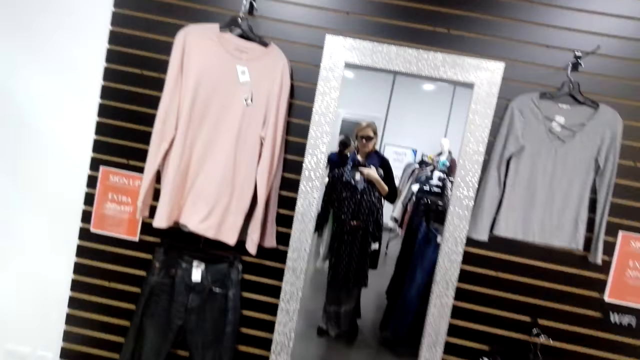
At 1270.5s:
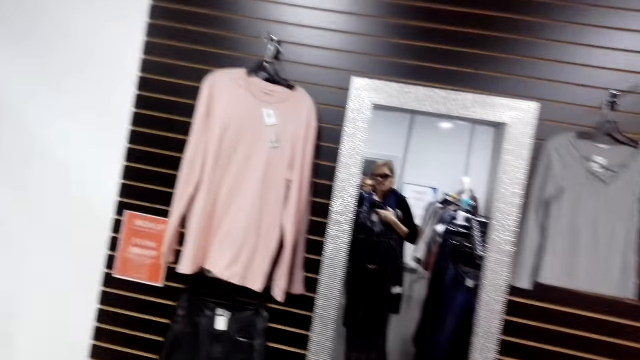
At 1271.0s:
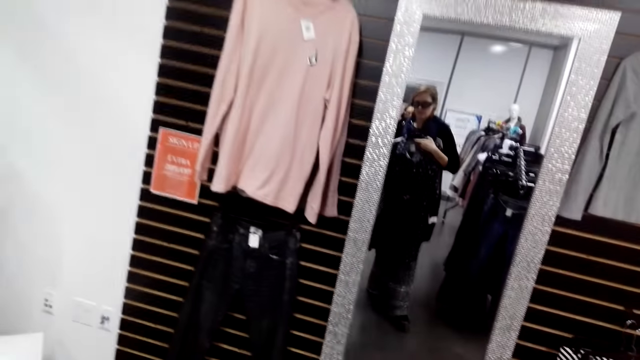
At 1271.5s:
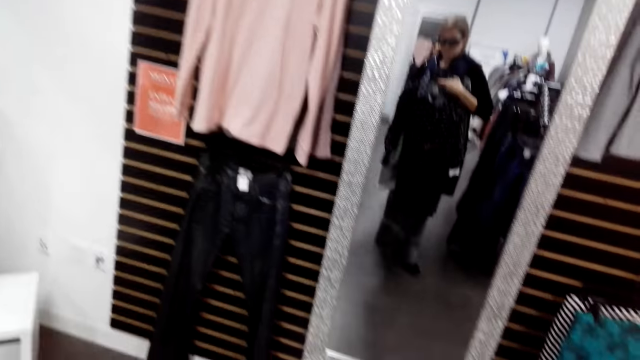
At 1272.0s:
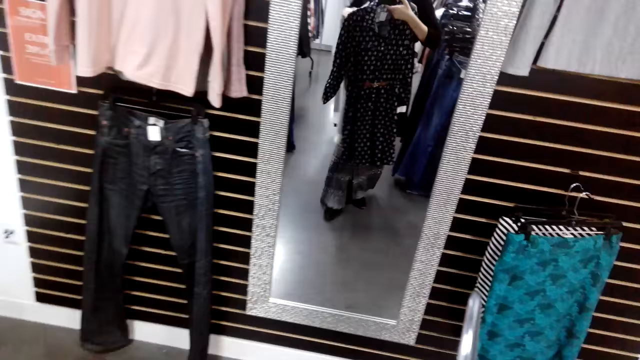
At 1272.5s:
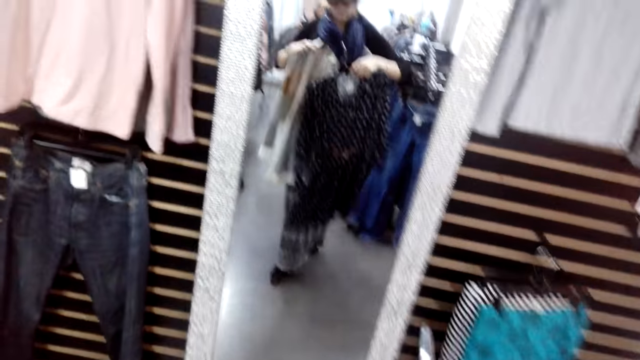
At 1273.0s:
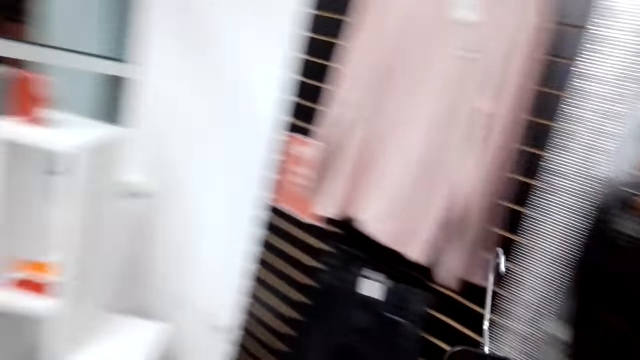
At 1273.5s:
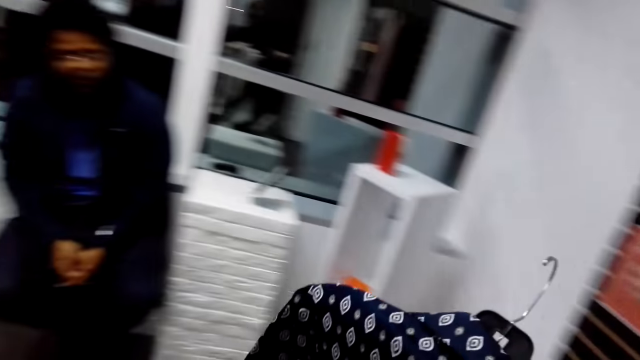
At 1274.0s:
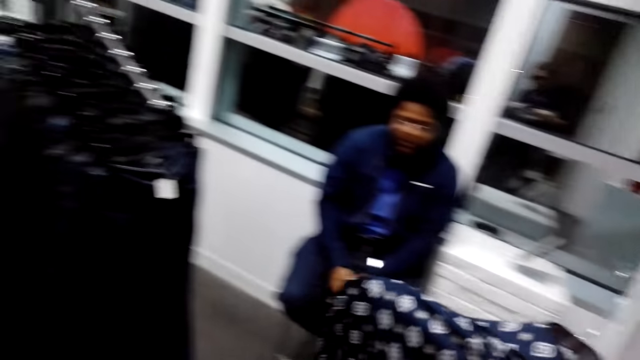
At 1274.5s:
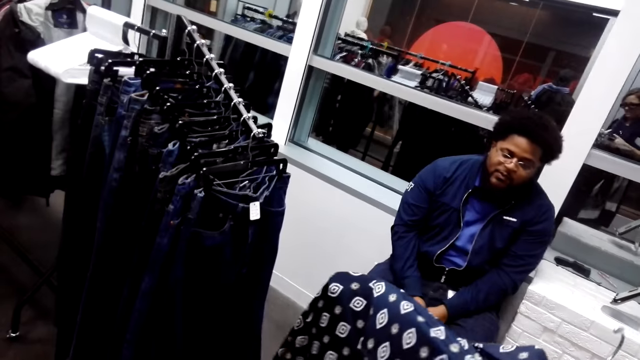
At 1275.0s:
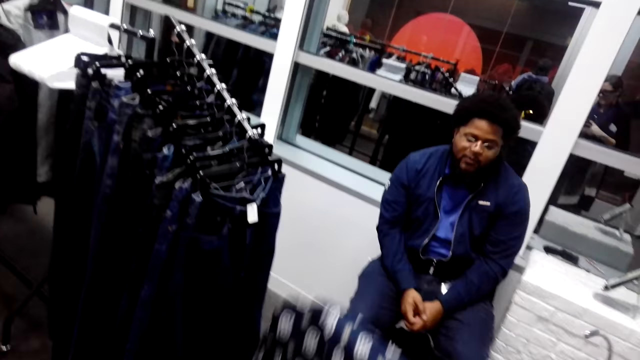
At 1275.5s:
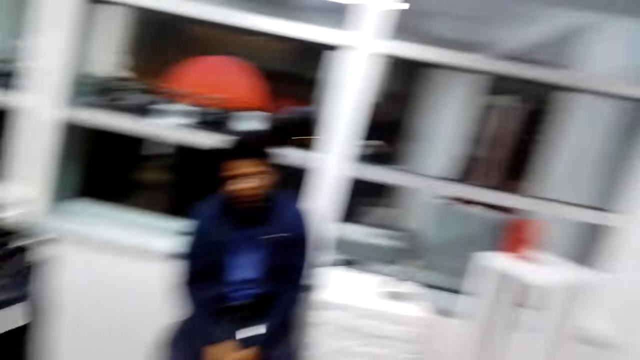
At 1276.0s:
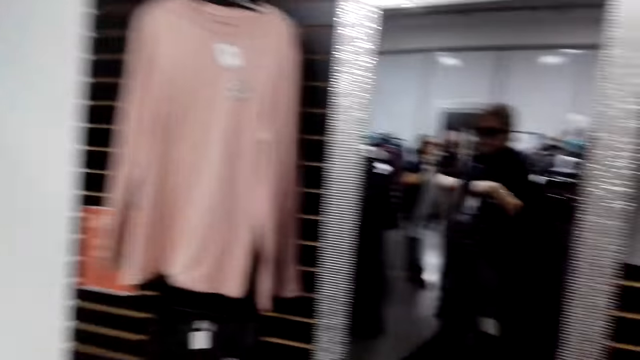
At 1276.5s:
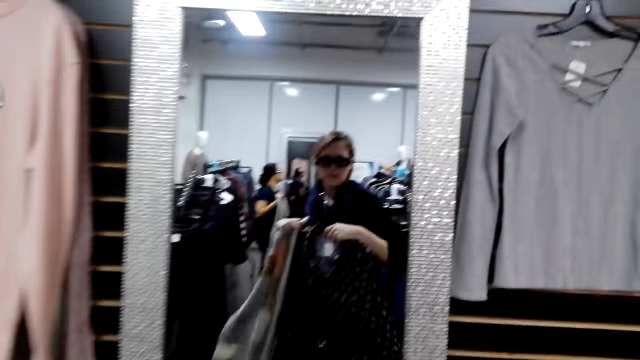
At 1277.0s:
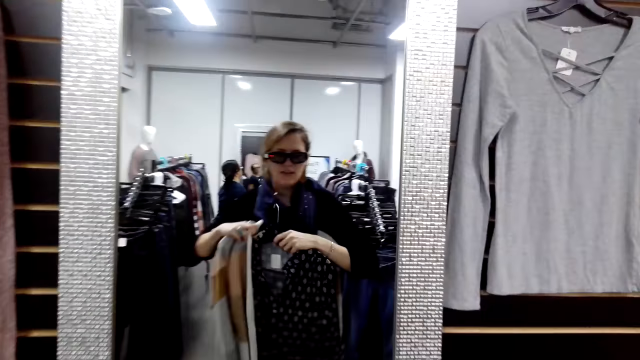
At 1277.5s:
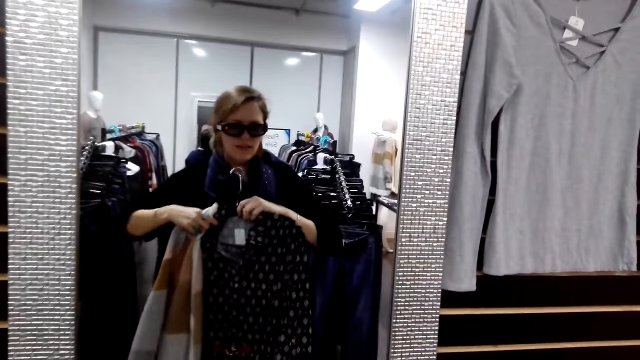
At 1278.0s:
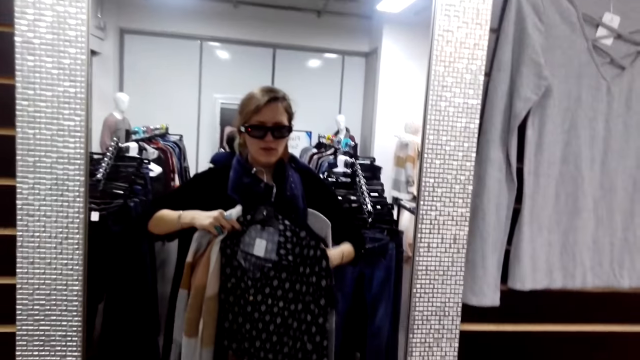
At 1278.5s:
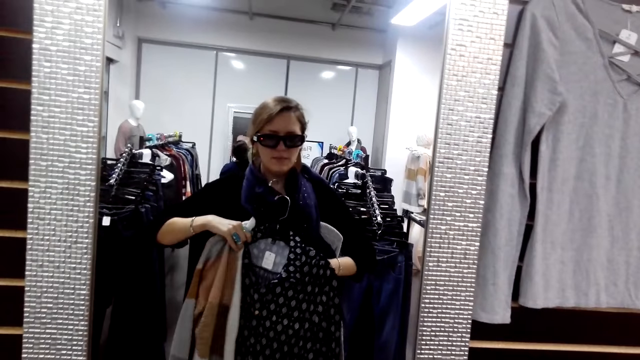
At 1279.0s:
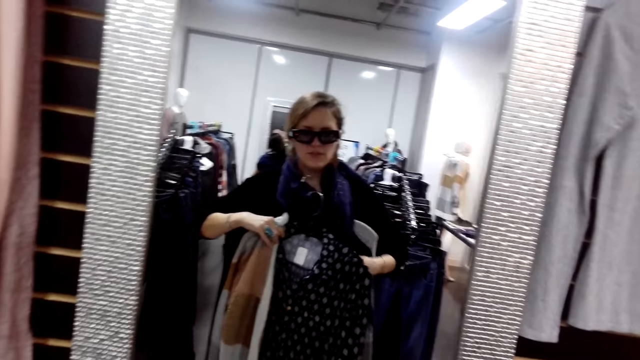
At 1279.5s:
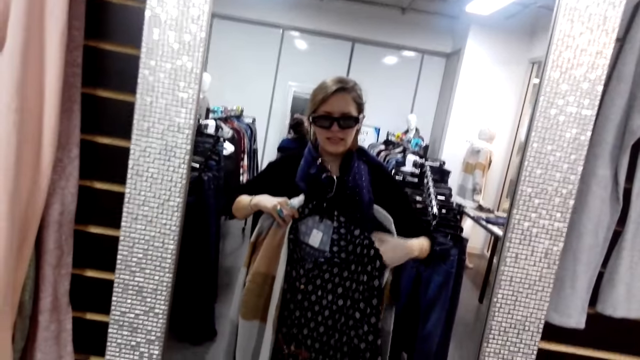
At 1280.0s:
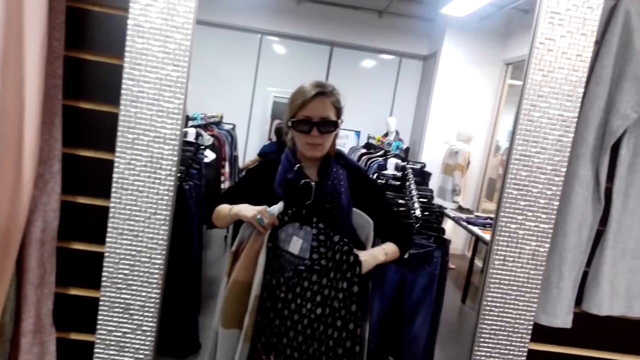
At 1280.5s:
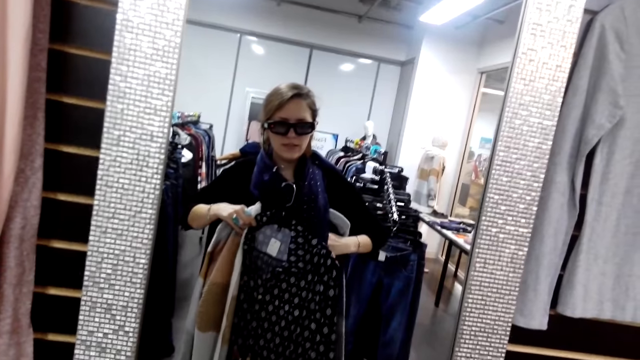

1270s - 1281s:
The camera wearer holds clothes on a mirror. They turn to the side. They hold the clothes on a hanger. They turn to the side. They hold the clothes on the mirror. They walk to the mirror.

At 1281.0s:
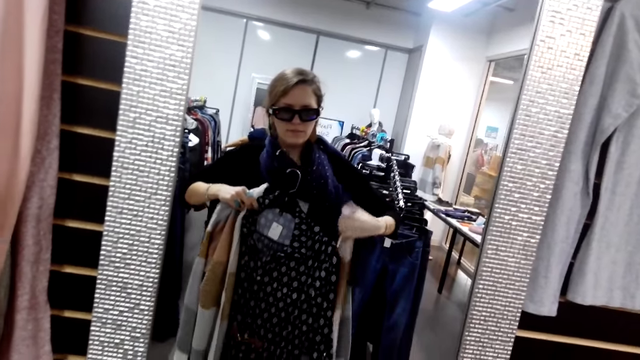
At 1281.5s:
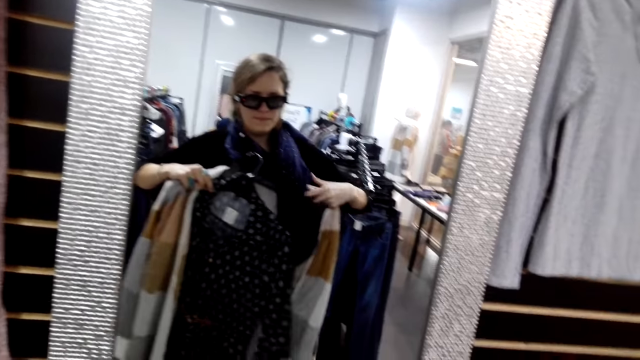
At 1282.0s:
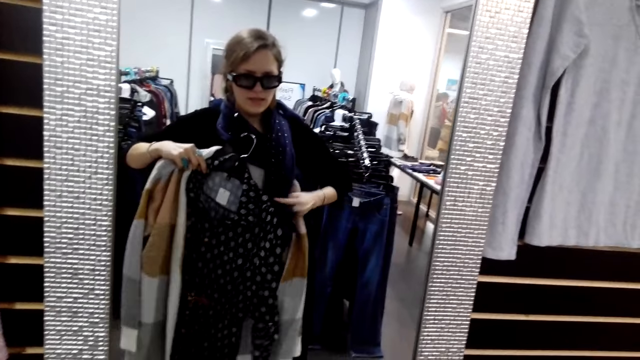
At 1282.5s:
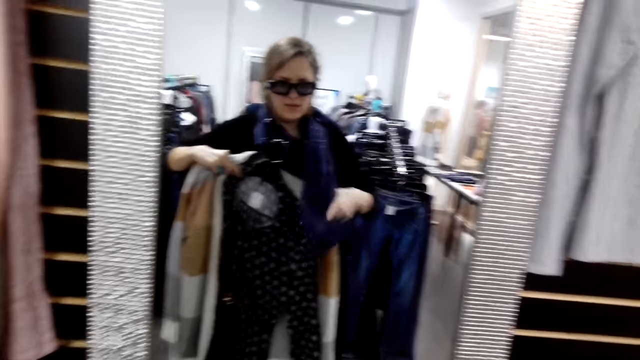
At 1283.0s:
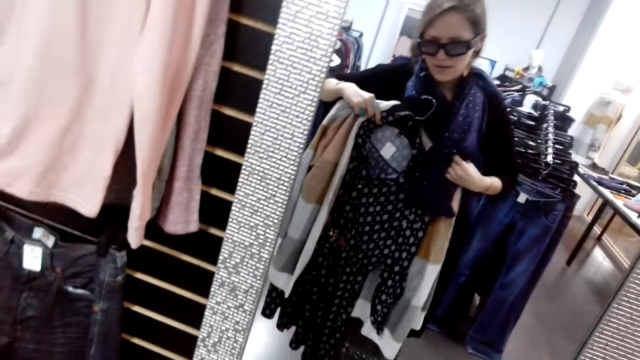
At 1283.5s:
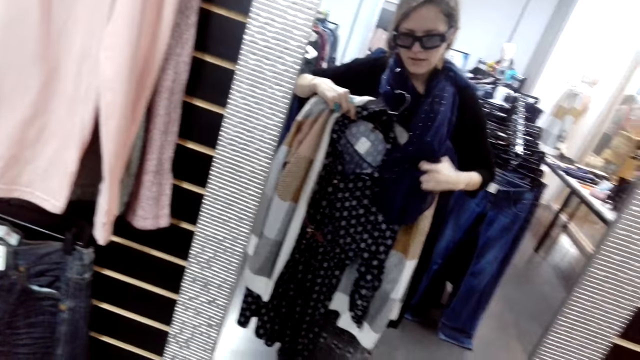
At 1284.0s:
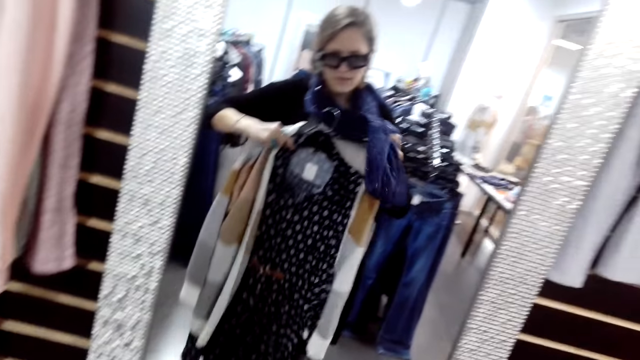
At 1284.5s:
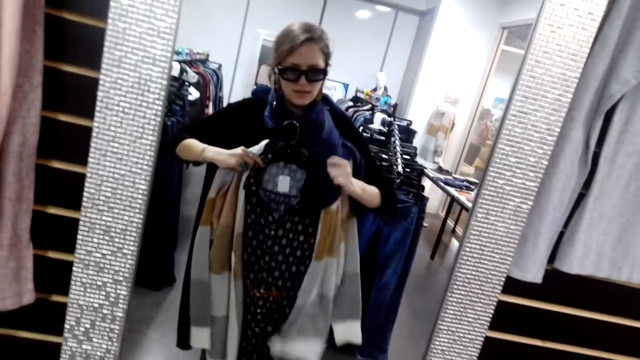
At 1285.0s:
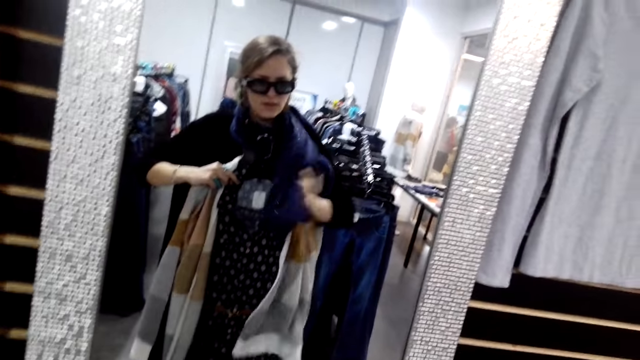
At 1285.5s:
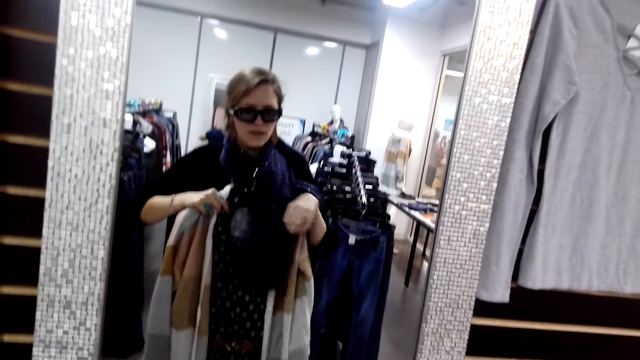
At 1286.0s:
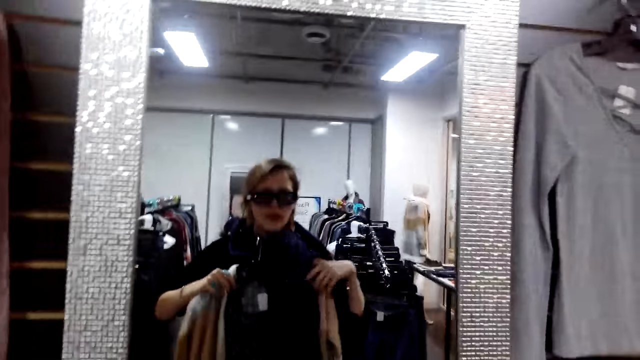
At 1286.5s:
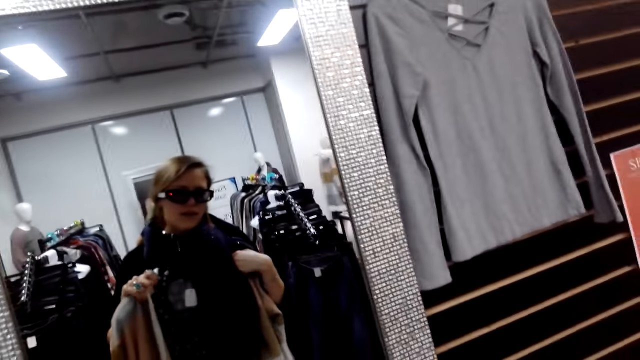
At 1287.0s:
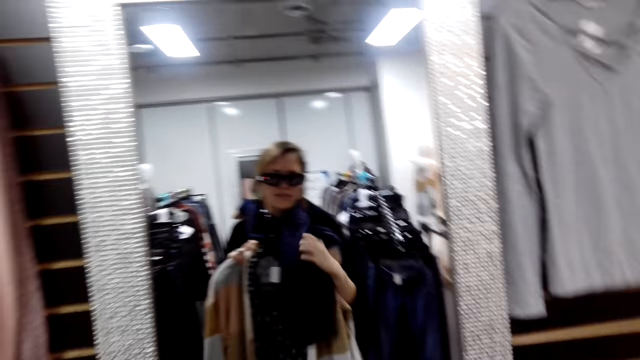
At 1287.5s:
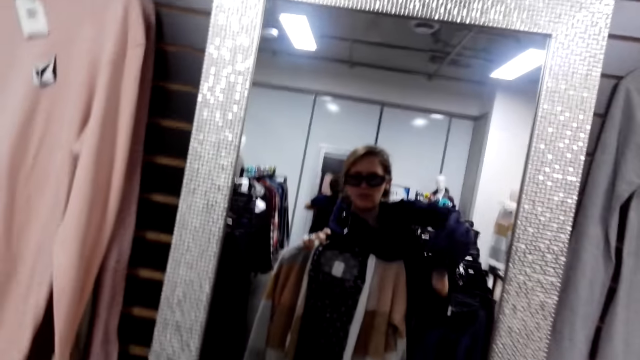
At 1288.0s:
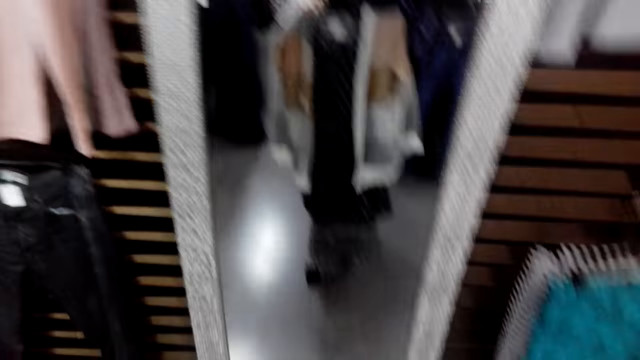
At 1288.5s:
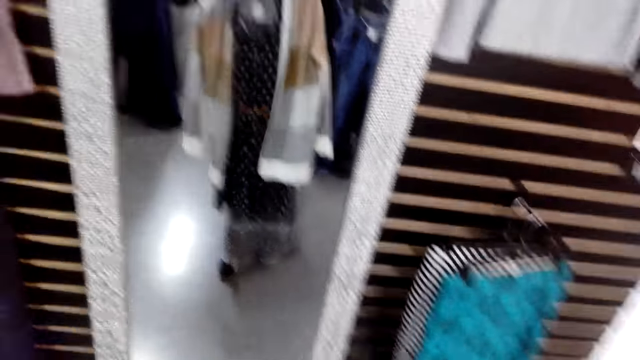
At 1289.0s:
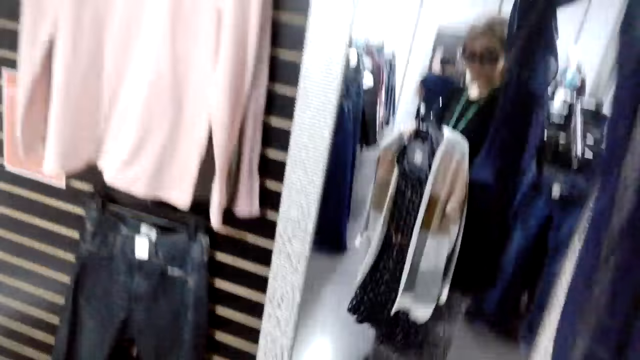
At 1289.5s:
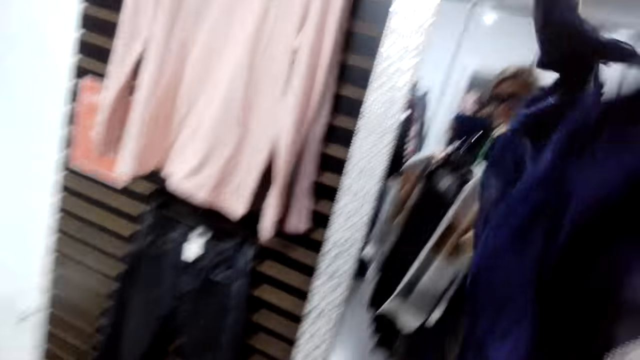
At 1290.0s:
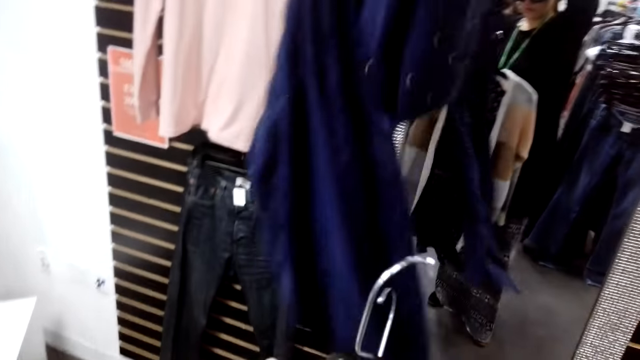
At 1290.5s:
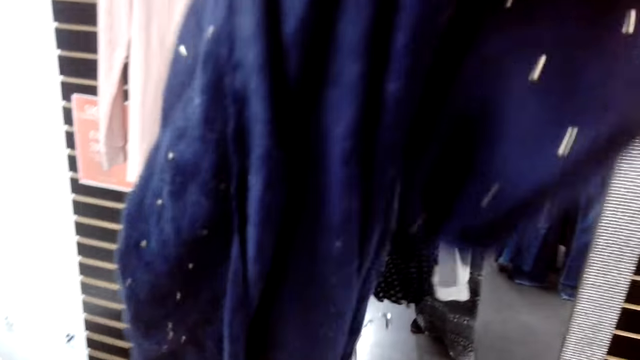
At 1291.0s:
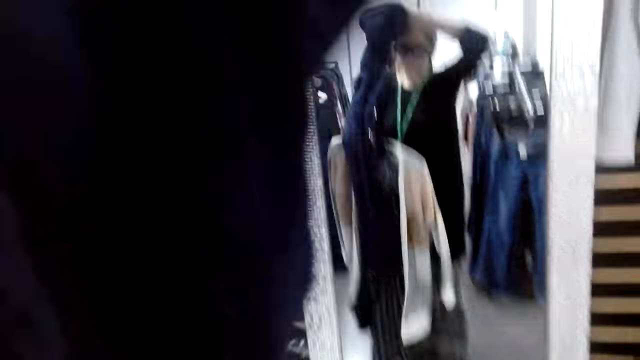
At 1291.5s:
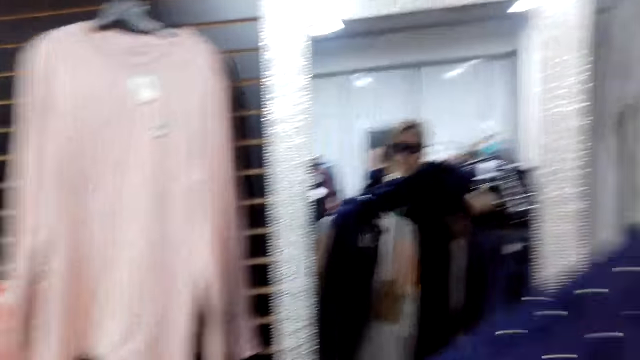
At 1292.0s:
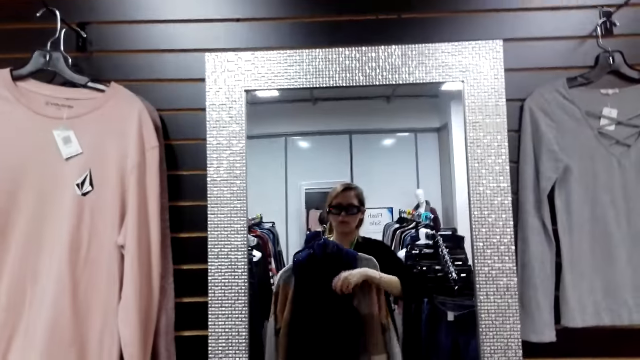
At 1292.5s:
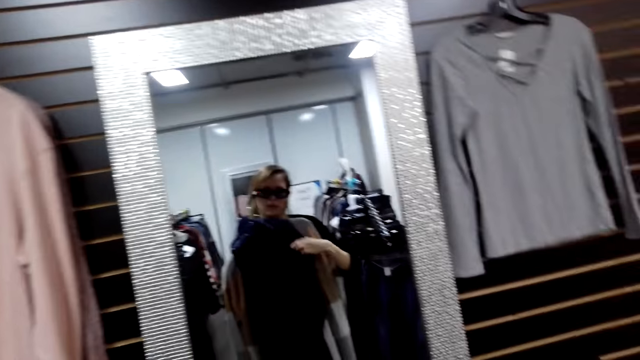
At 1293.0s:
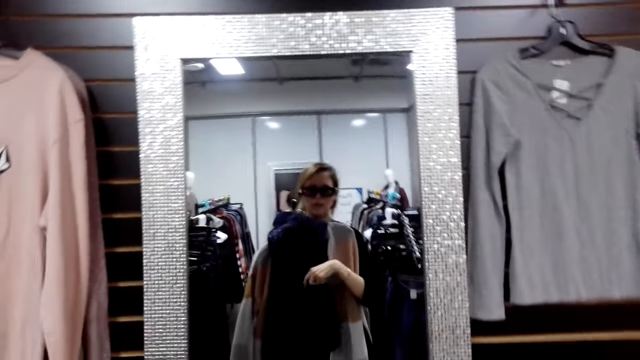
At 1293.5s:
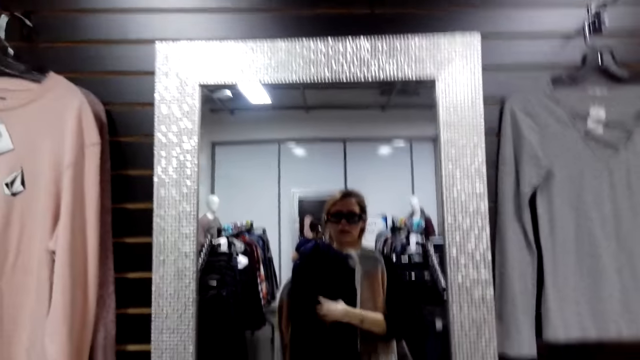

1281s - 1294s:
The camera wearer turns to the side. They hold clothes on a mirror. They turn to the side. They hold the clothes on the mirror.
